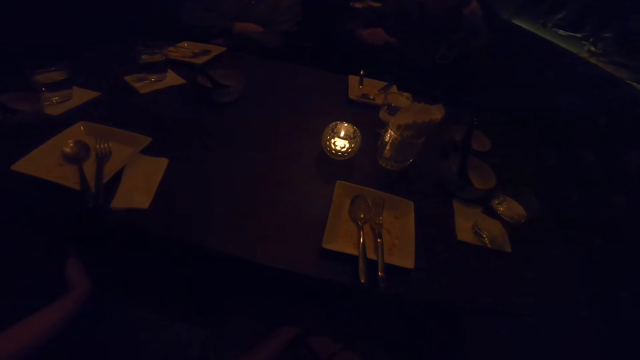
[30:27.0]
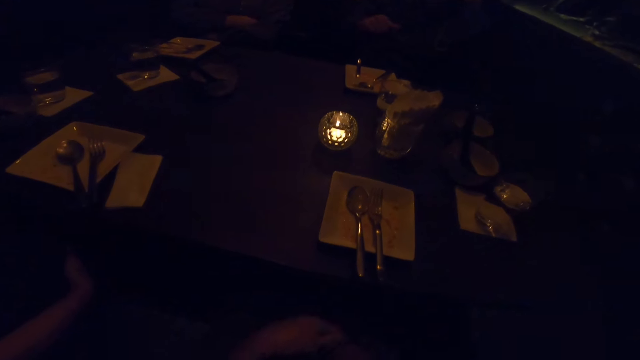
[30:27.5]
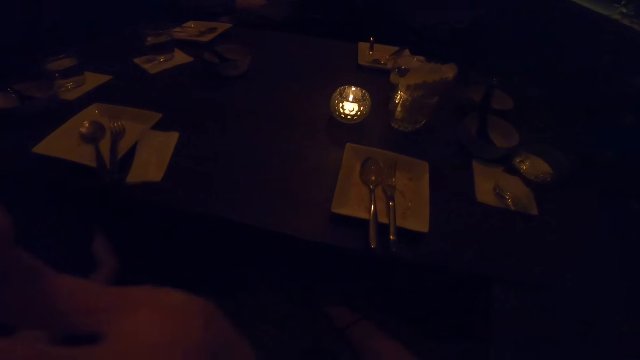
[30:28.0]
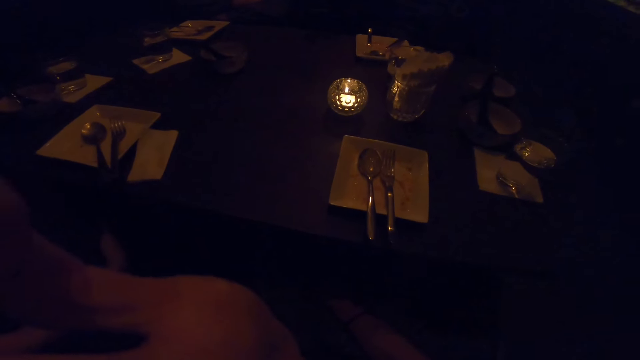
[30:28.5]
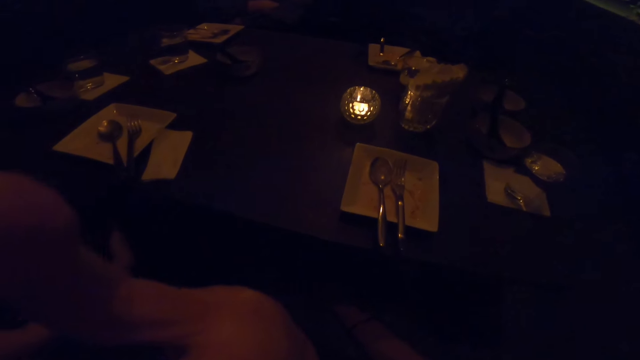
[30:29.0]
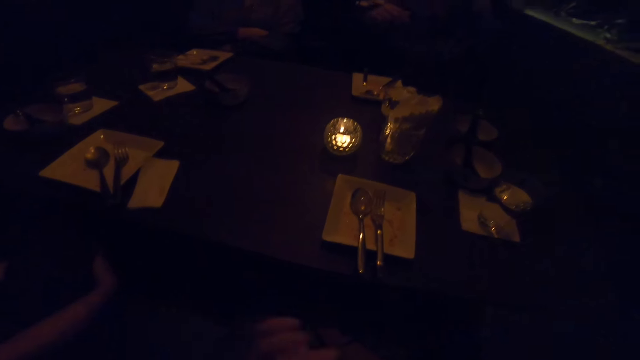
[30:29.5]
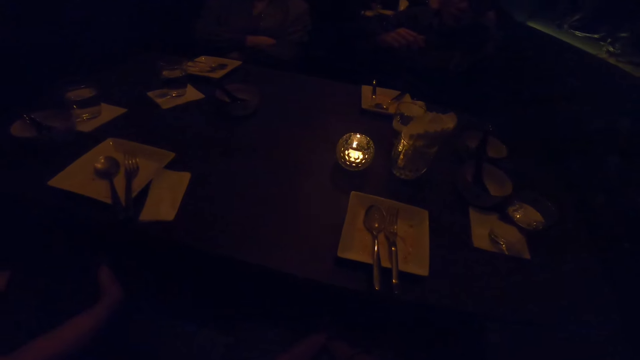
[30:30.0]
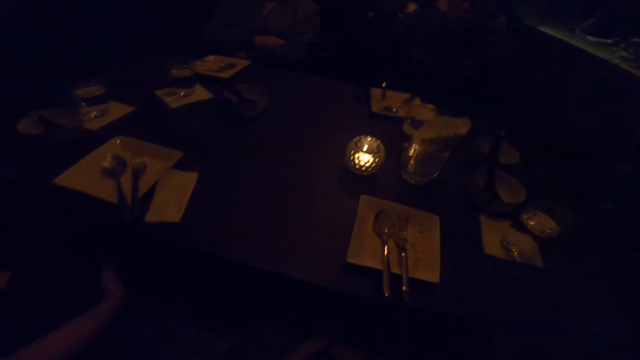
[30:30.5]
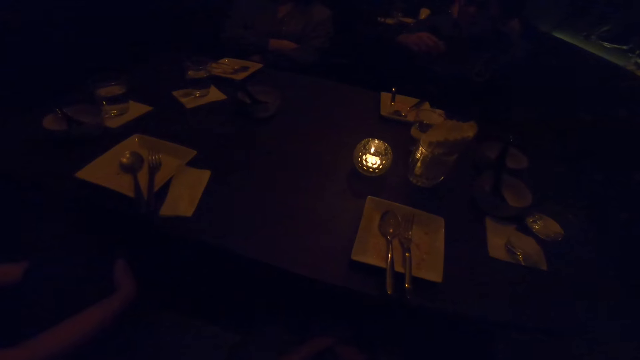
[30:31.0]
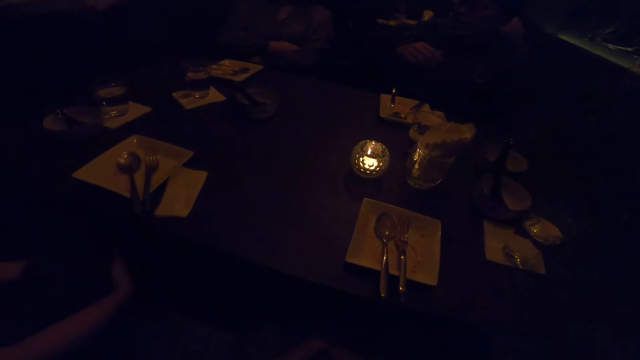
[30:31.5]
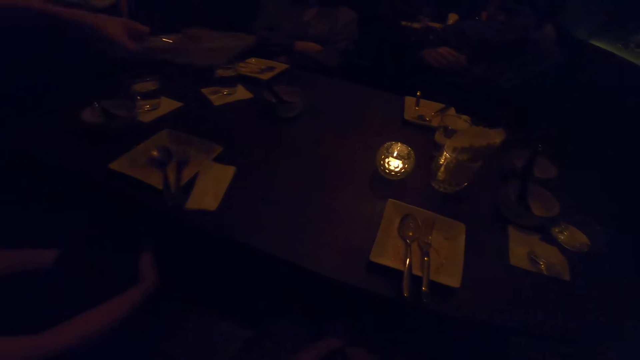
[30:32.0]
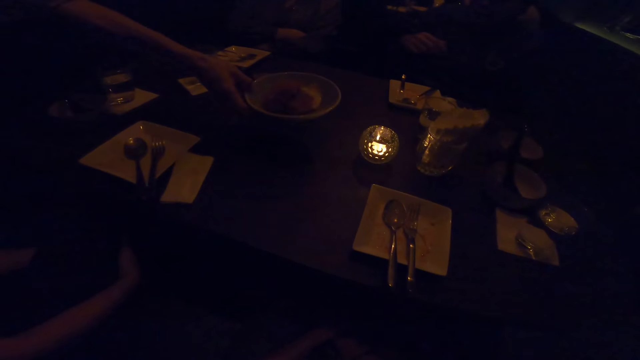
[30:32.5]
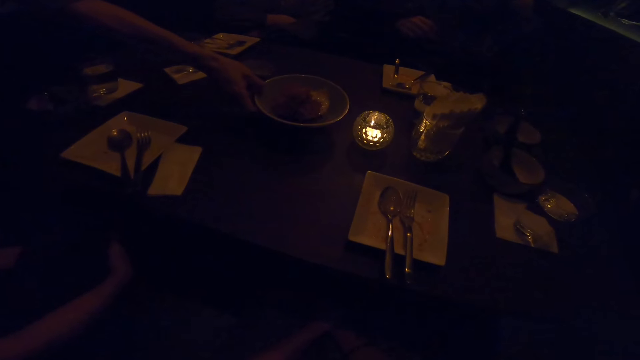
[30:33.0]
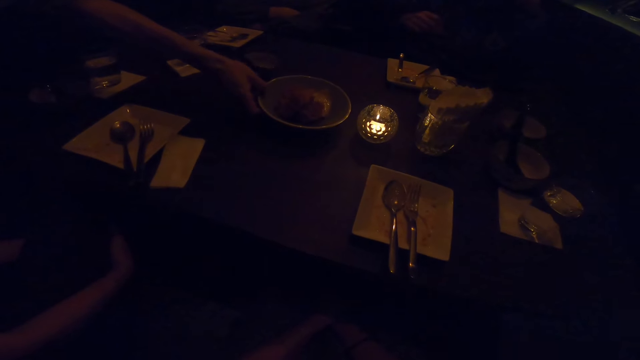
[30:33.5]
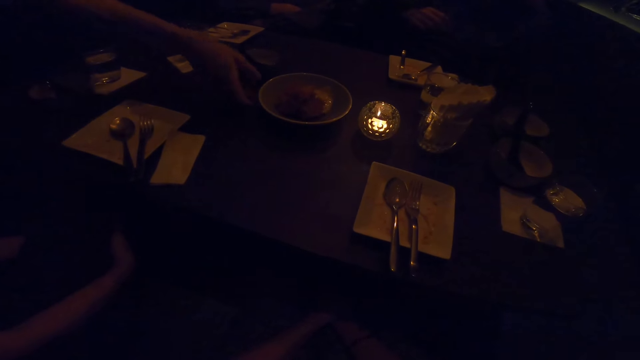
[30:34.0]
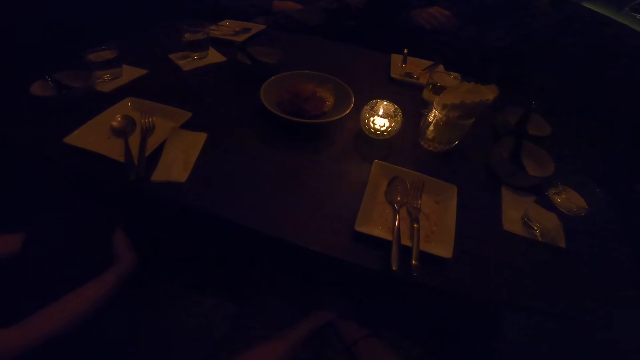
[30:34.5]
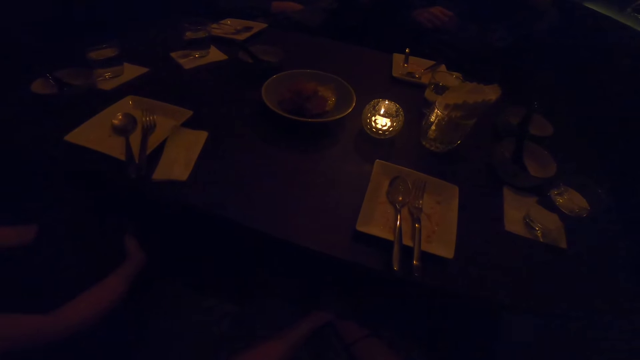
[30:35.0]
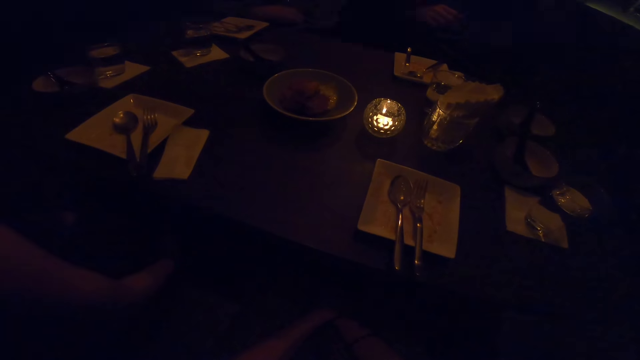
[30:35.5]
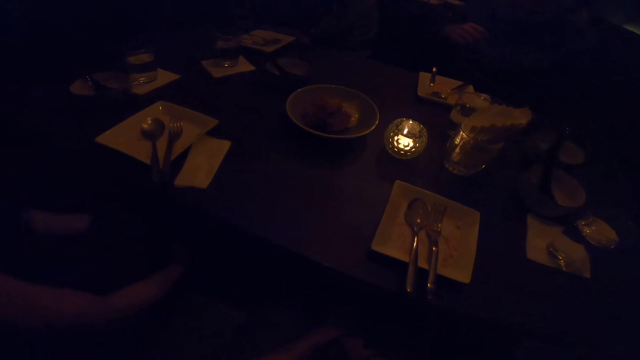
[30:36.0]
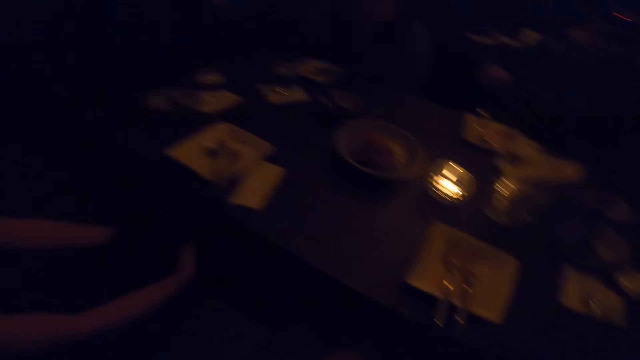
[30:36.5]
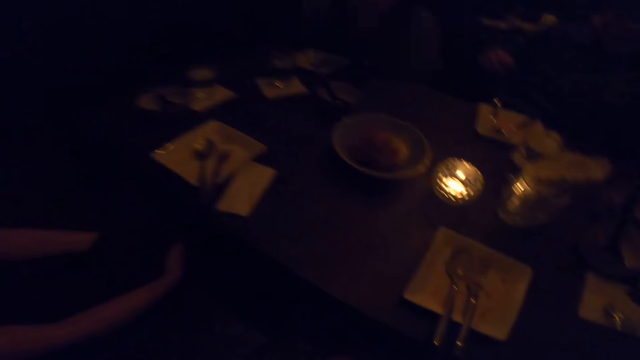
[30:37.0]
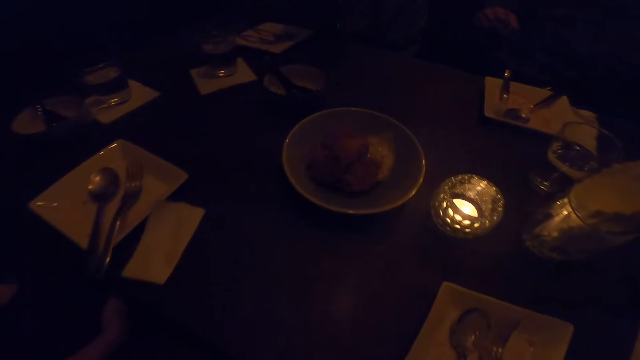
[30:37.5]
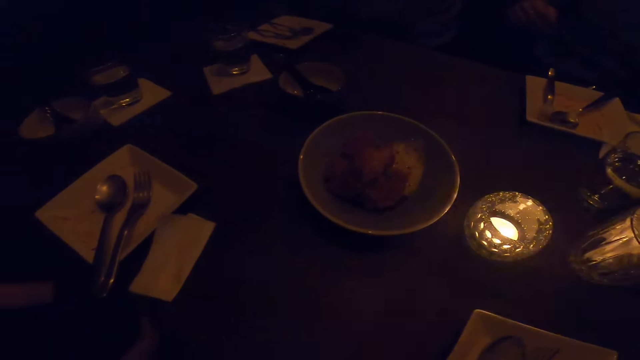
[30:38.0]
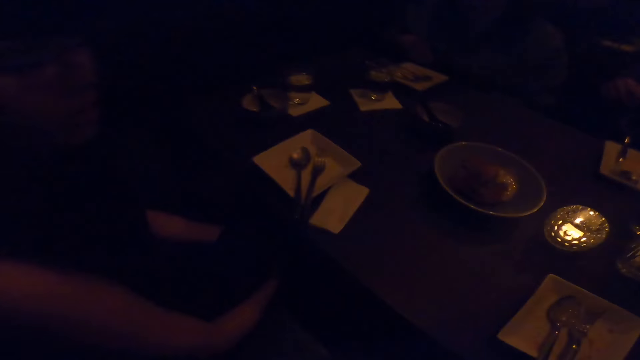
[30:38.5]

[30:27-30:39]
A person talks. Another person talks. A woman puts a bowl of food on the table with her right hand. The camera wearer swings on the chair.
